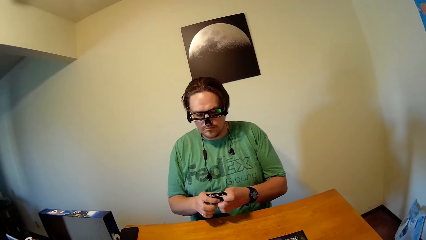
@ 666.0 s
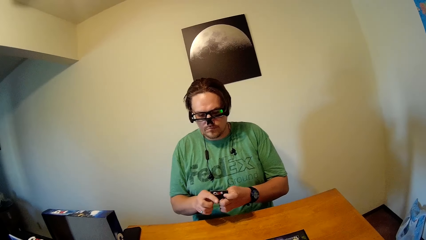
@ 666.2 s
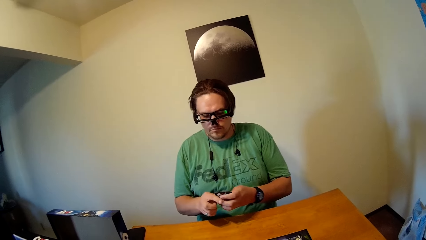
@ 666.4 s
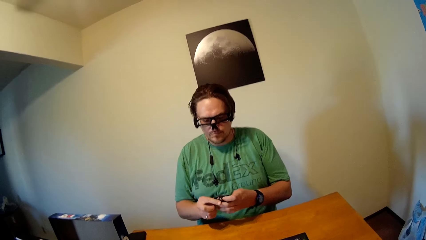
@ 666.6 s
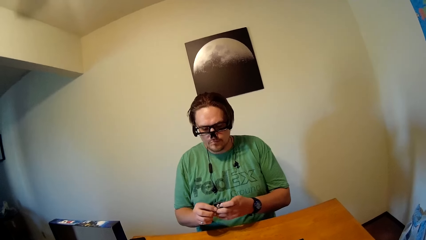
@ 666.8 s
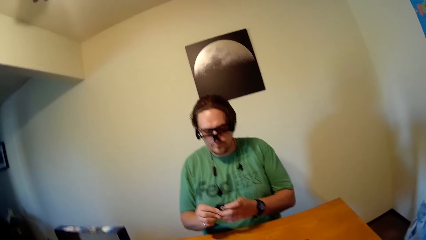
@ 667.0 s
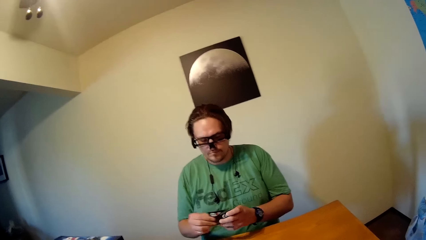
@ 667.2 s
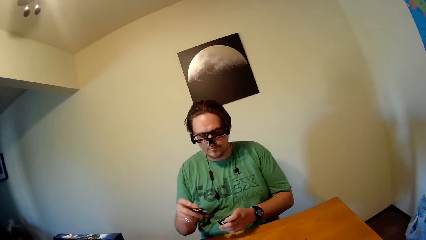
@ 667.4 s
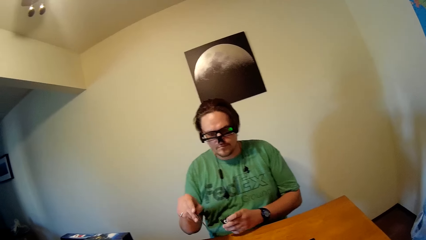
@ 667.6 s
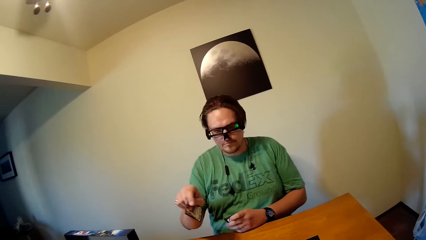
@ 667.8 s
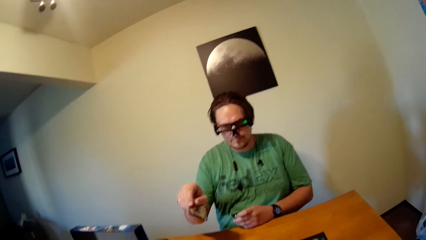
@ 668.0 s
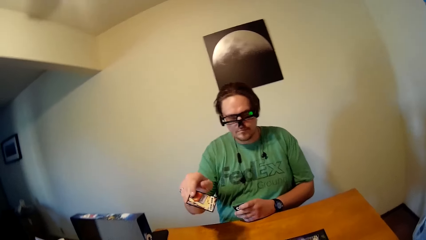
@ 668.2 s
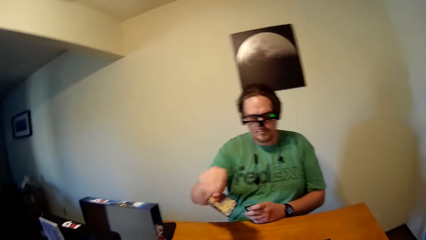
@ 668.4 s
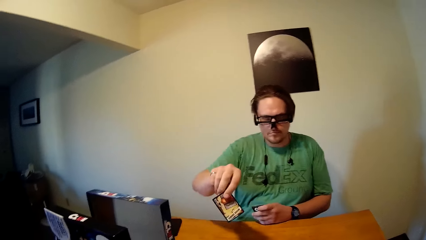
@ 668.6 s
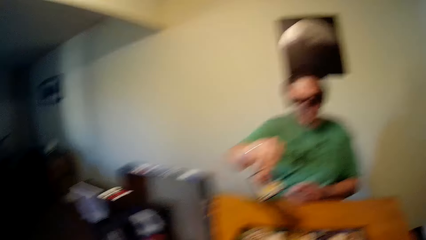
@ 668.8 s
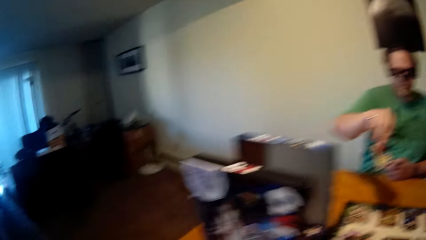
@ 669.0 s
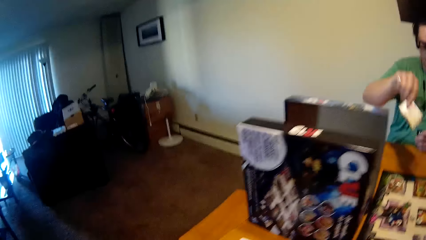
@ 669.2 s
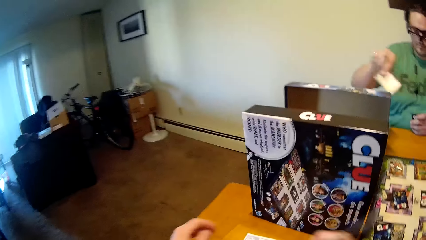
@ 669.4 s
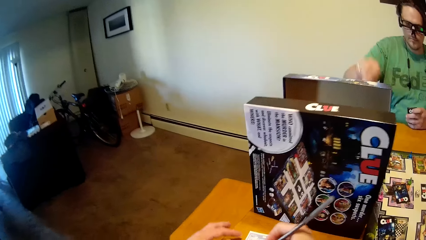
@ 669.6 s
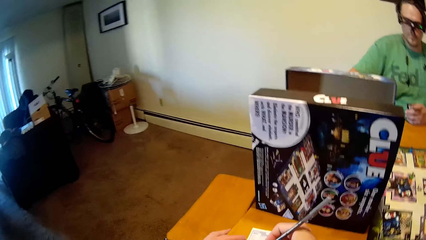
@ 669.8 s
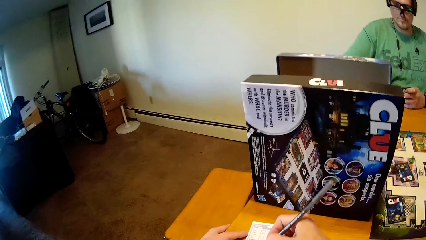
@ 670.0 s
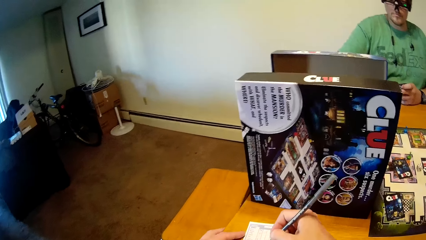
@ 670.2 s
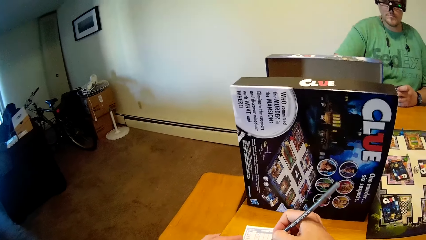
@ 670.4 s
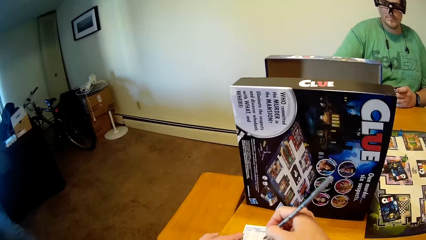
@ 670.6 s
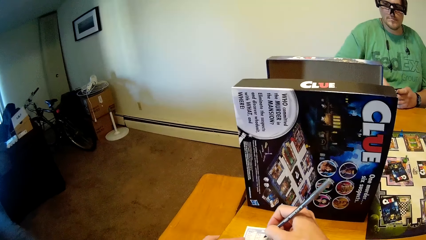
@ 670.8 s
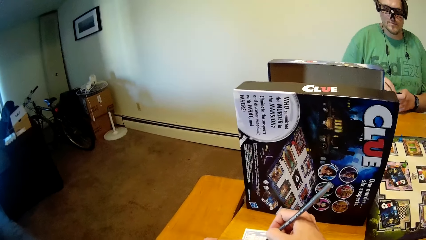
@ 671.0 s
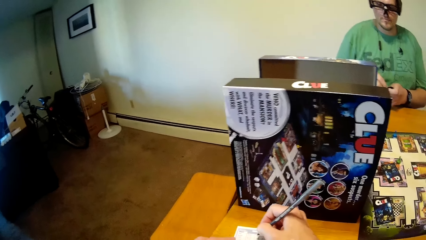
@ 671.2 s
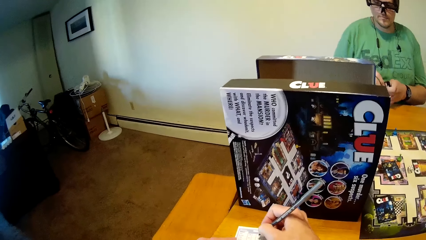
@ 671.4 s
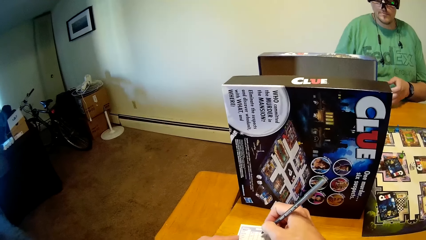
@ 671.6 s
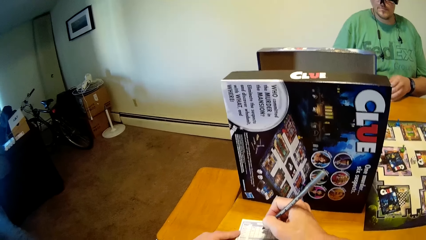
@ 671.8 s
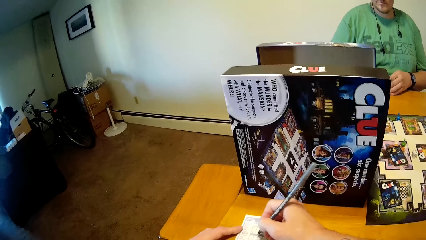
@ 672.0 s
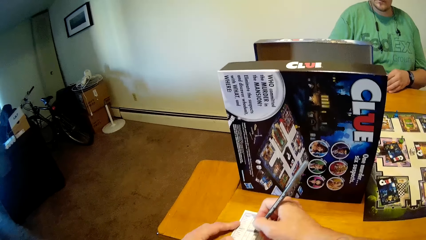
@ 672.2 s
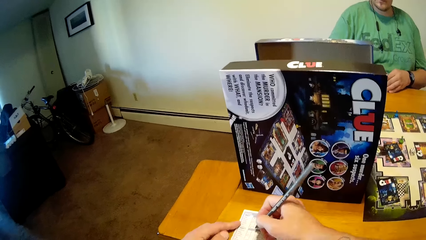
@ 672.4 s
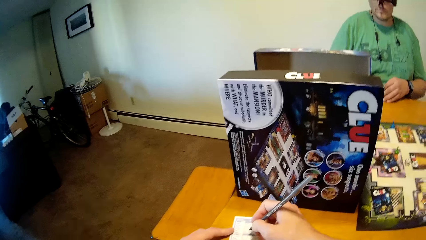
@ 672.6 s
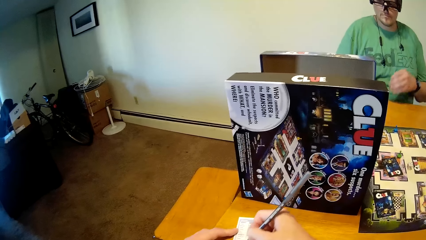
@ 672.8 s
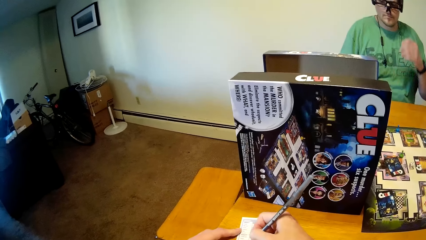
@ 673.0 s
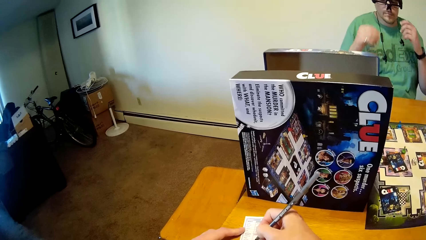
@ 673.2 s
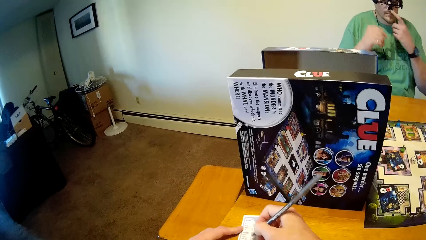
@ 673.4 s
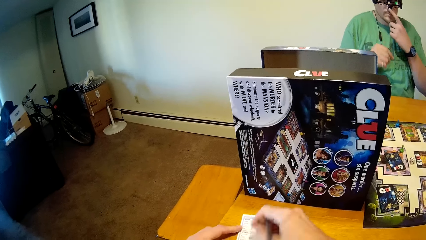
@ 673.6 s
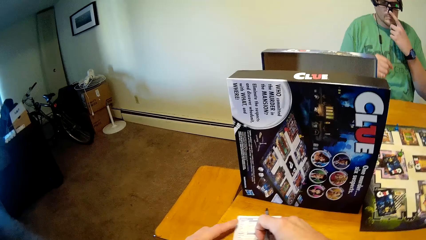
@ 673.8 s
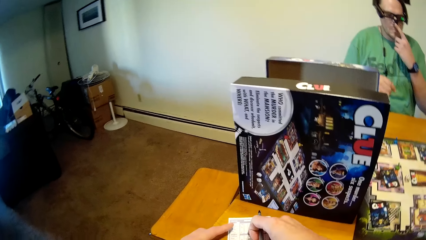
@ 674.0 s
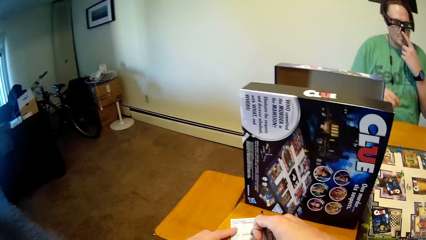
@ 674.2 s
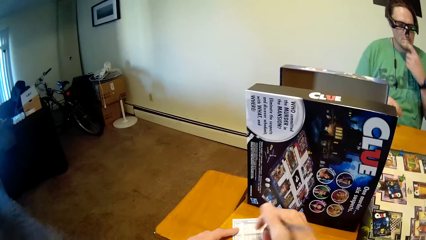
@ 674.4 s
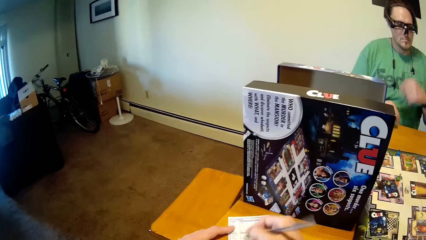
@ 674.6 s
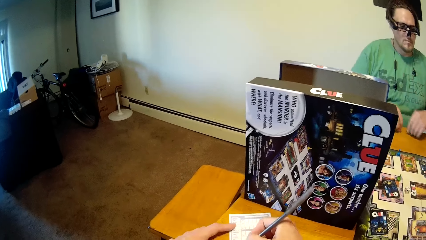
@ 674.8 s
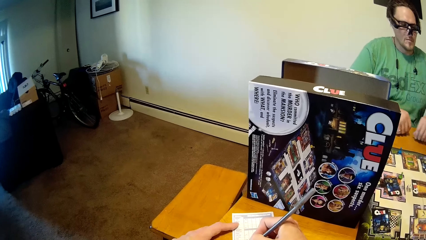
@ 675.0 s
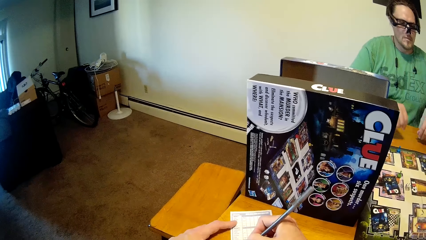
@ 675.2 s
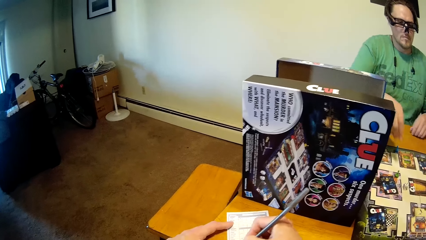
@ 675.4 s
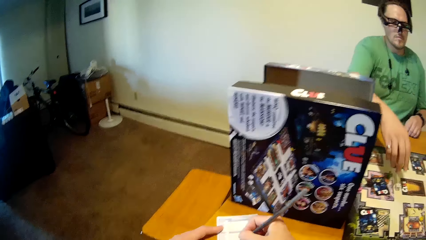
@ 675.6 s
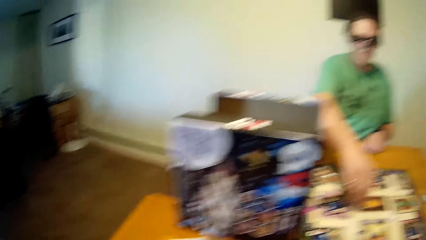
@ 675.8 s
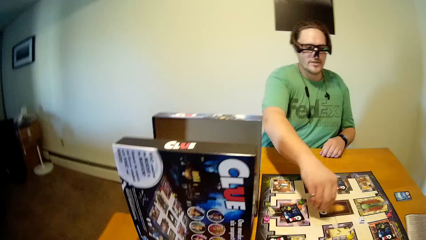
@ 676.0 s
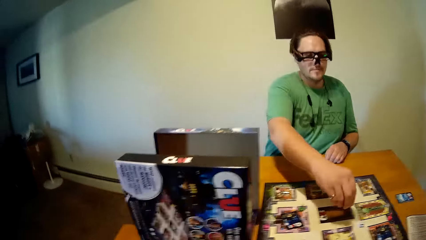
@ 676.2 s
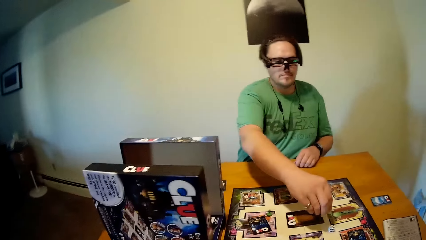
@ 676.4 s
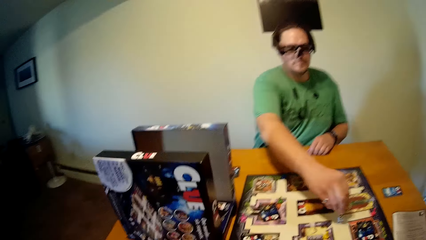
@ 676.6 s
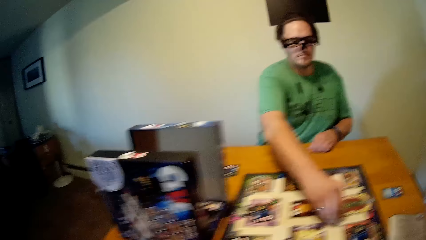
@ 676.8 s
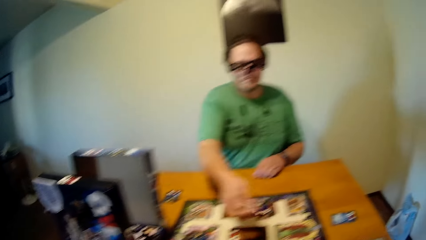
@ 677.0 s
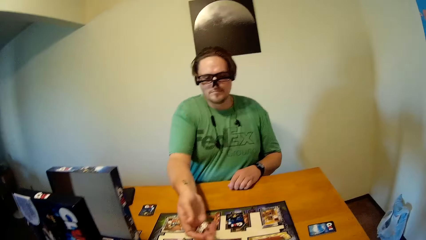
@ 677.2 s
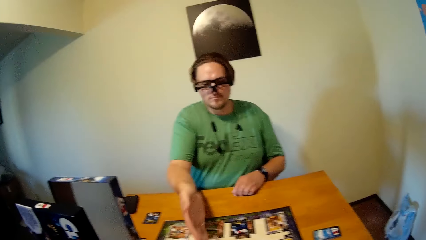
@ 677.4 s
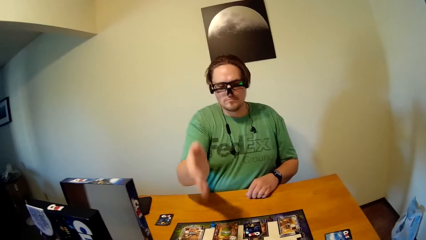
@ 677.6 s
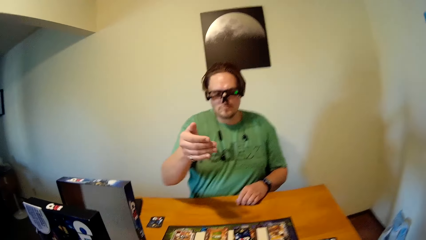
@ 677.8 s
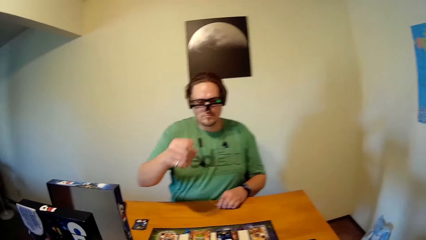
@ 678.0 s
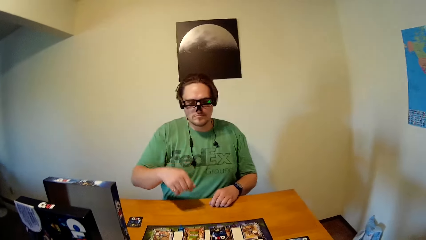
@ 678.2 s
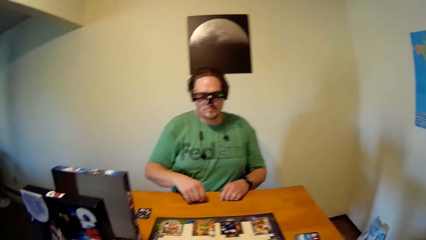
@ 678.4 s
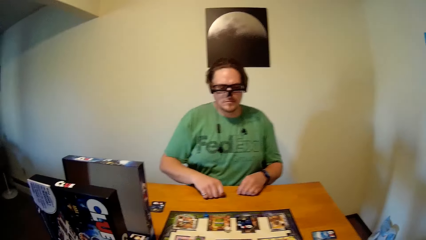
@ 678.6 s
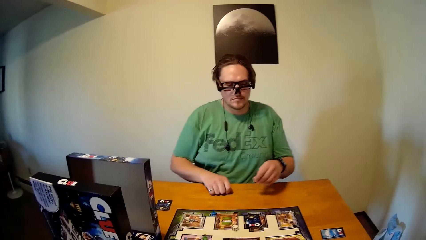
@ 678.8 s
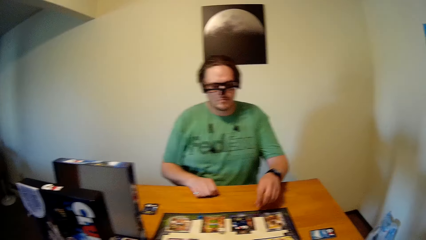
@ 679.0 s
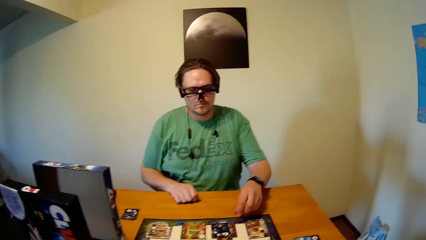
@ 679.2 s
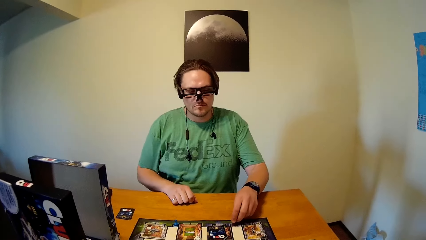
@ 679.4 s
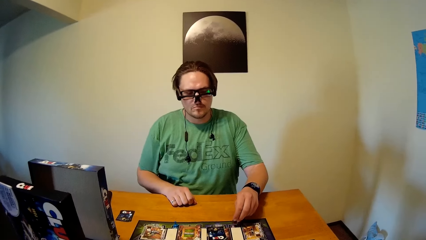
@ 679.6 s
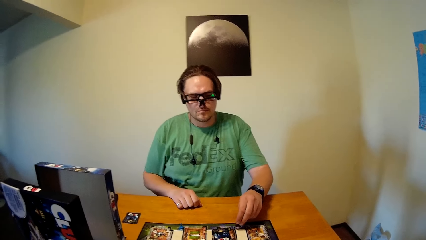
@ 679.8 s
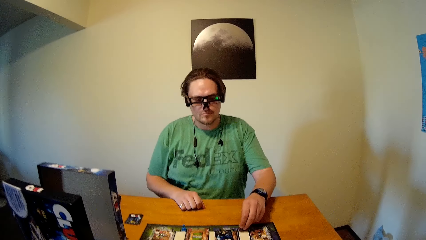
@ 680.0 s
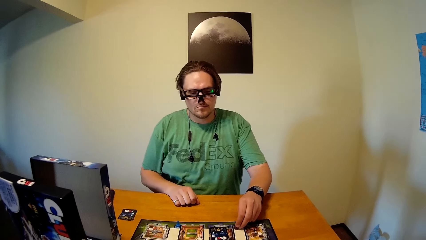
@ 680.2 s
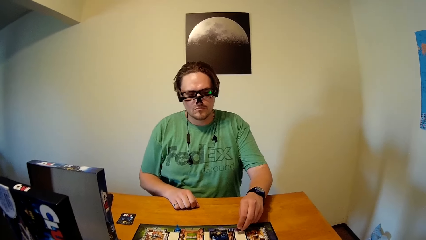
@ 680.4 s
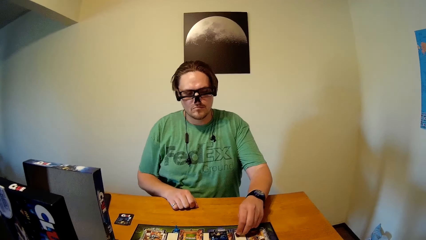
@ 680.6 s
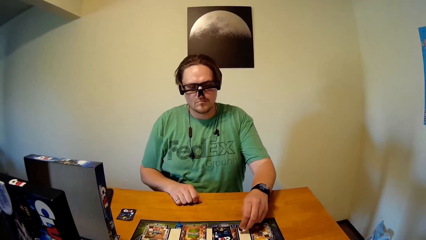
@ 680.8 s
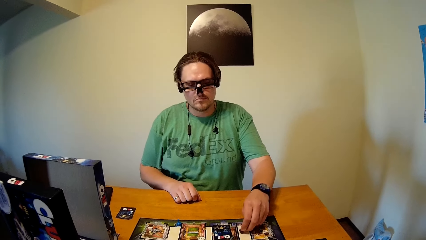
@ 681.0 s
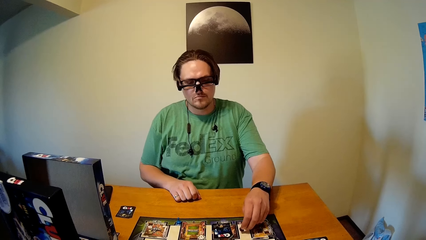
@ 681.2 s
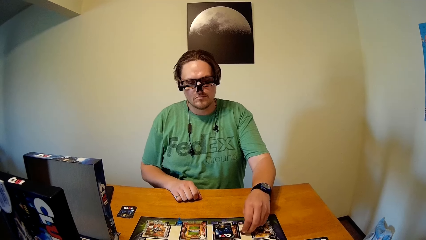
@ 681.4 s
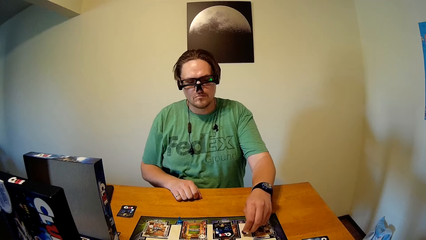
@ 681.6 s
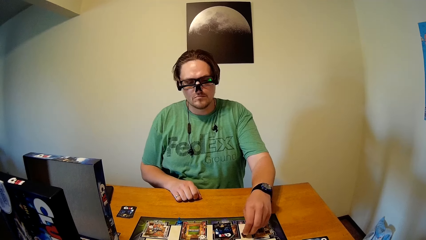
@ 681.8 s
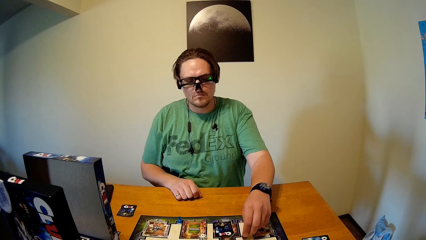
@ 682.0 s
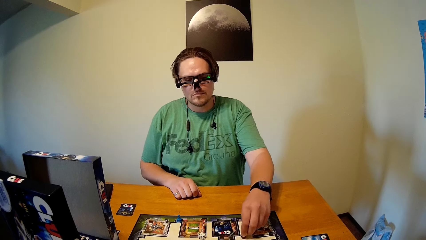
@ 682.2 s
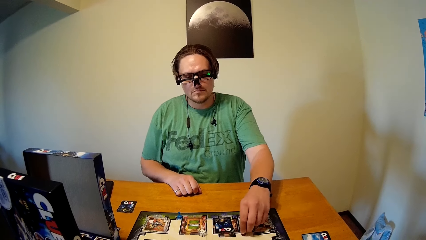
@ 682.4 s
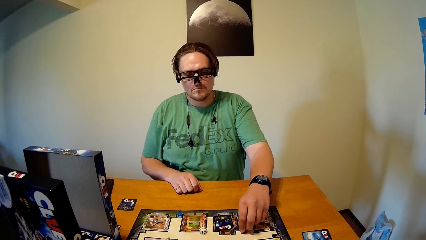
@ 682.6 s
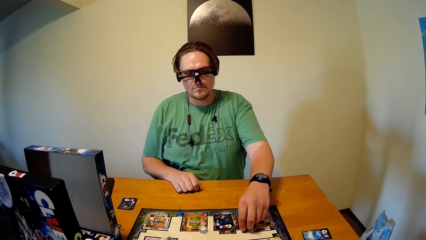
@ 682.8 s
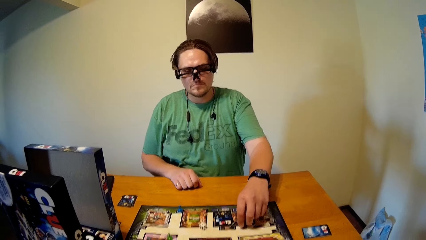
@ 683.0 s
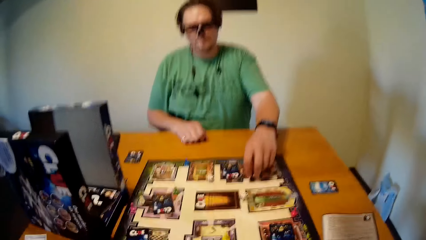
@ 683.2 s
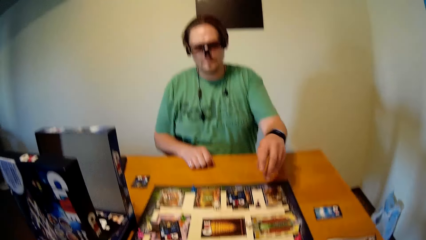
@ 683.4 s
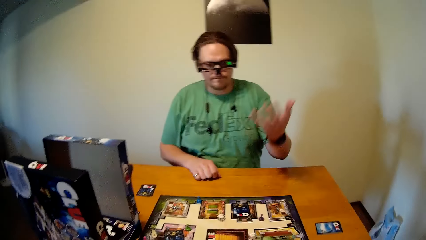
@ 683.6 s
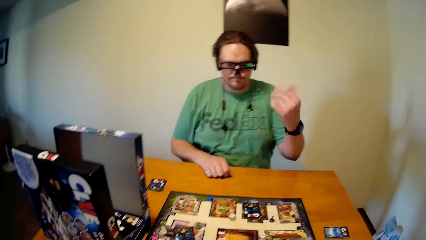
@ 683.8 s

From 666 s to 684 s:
The man shows the camera wearer a game card with his right hand. He drops the game card in his right hand on the table. The camera wearer writes on a paper on the table with a pen in his right hand. The man passes the game cards in his left hand to his right hand. He drops the game card in his right hand on the table. He touches his nose with his hand. He drops his hand. He plays the board game on the table with his hands. He picks up the dice. He rolls the dice. He moves the board game token.
